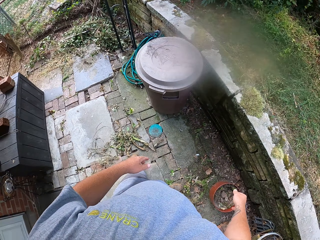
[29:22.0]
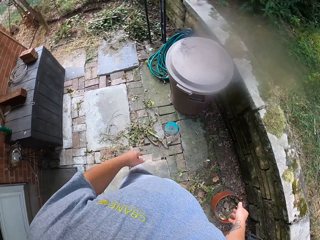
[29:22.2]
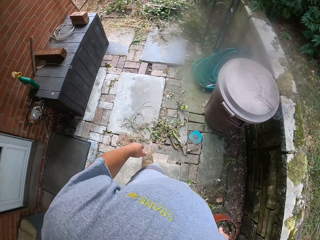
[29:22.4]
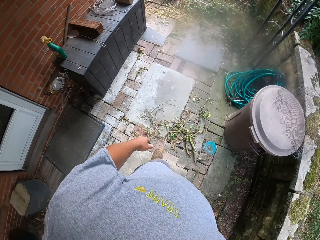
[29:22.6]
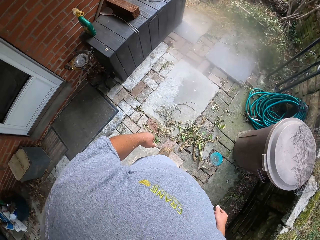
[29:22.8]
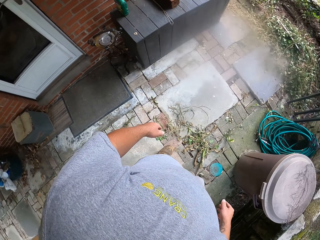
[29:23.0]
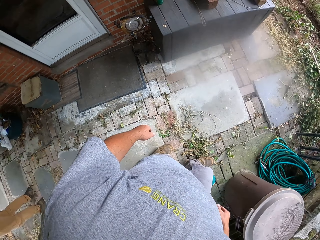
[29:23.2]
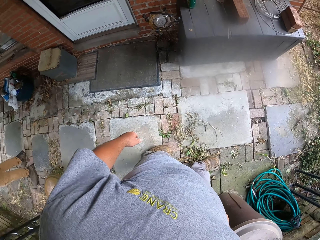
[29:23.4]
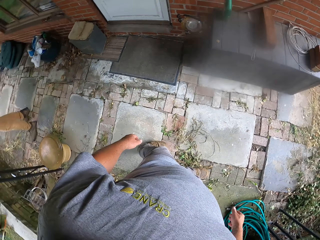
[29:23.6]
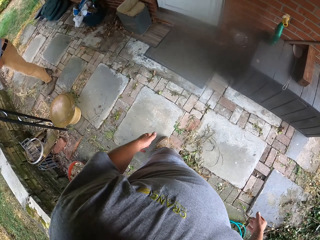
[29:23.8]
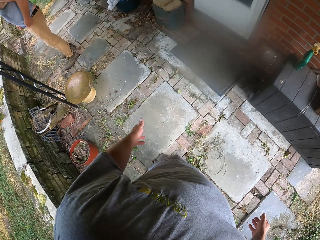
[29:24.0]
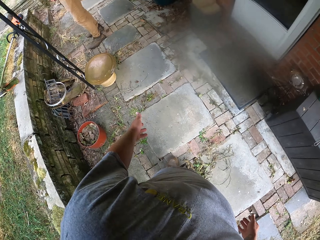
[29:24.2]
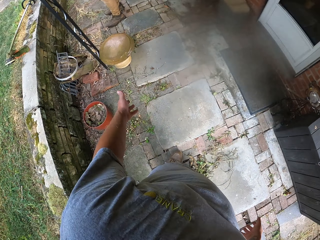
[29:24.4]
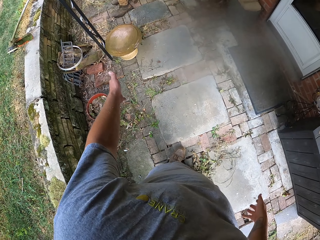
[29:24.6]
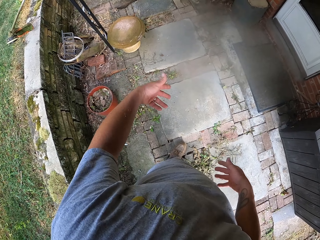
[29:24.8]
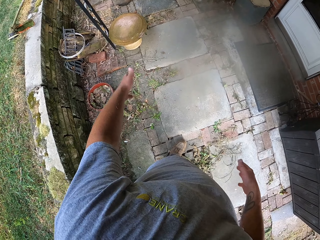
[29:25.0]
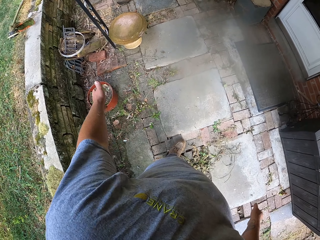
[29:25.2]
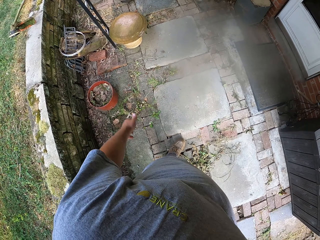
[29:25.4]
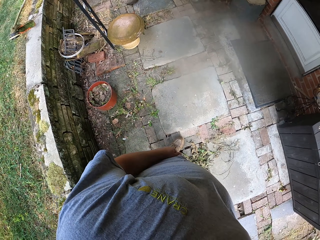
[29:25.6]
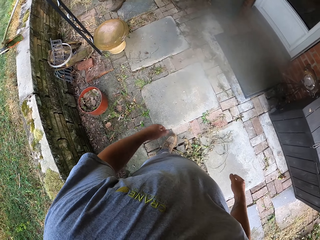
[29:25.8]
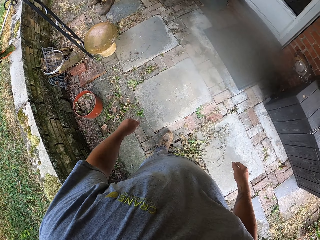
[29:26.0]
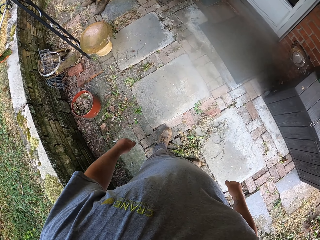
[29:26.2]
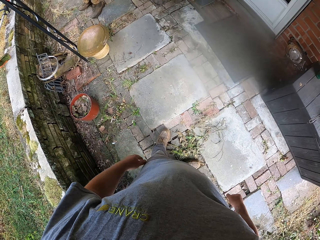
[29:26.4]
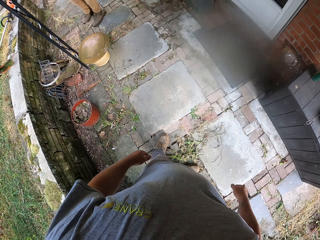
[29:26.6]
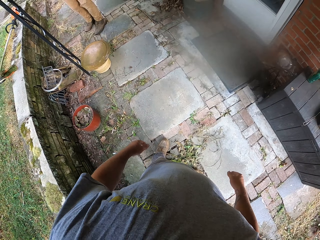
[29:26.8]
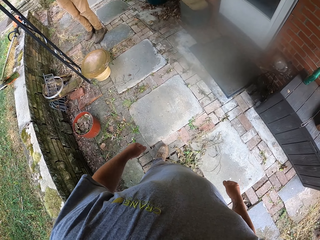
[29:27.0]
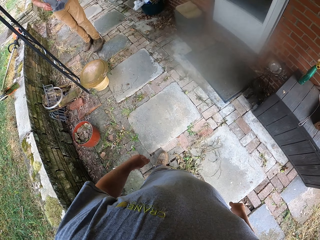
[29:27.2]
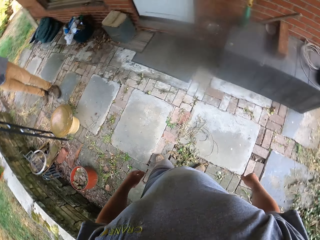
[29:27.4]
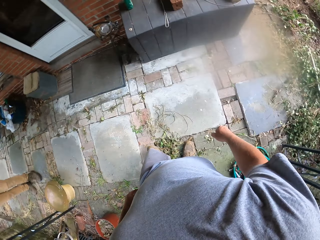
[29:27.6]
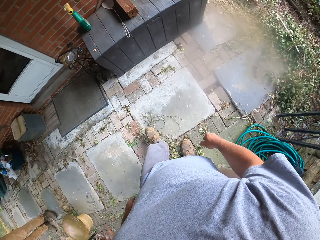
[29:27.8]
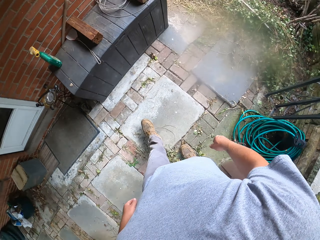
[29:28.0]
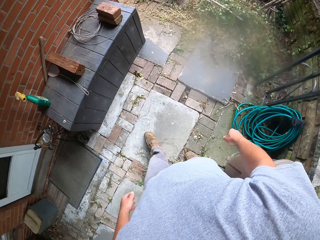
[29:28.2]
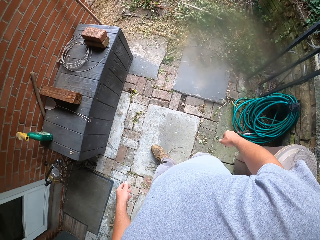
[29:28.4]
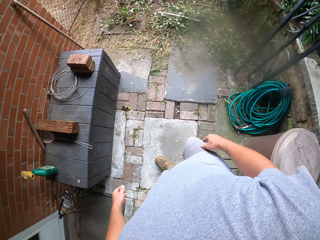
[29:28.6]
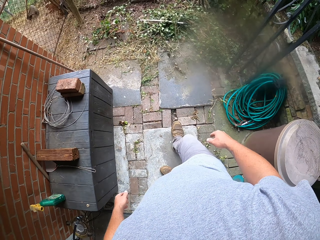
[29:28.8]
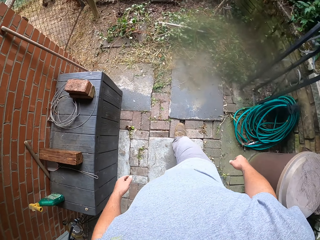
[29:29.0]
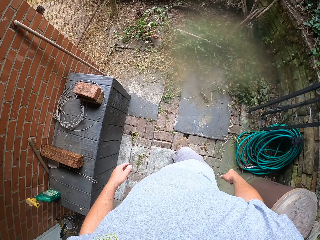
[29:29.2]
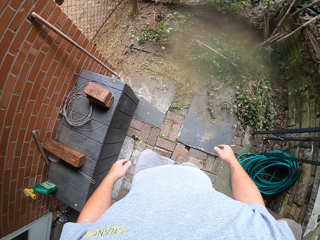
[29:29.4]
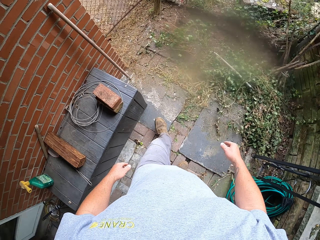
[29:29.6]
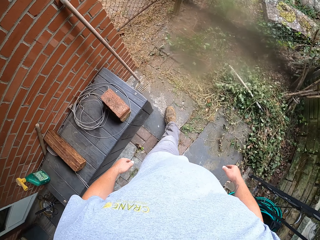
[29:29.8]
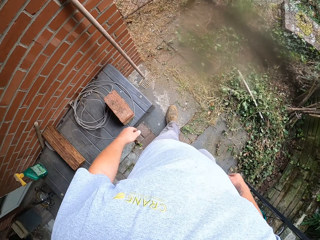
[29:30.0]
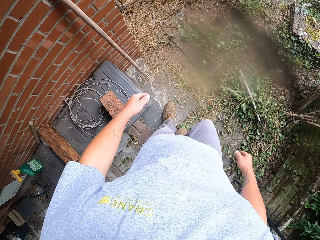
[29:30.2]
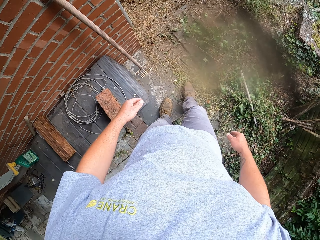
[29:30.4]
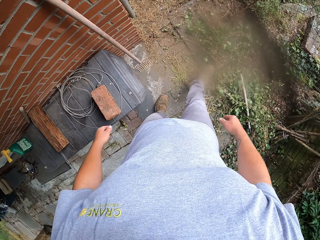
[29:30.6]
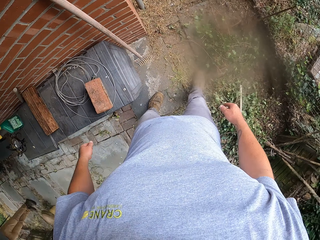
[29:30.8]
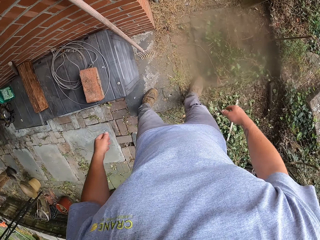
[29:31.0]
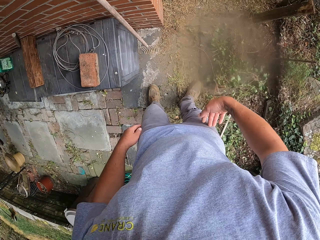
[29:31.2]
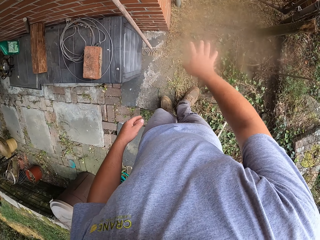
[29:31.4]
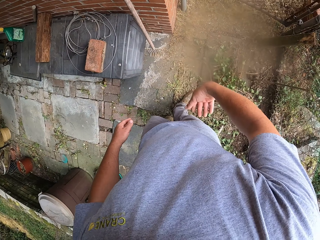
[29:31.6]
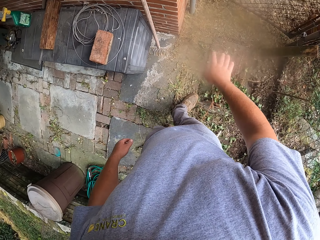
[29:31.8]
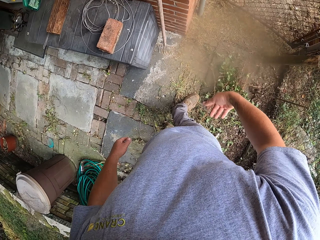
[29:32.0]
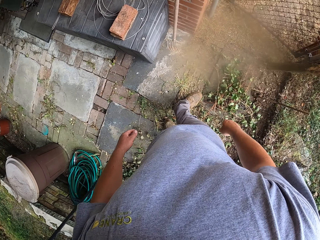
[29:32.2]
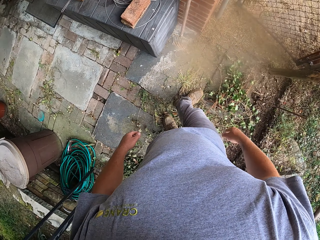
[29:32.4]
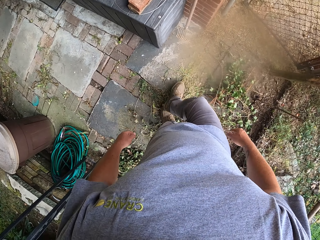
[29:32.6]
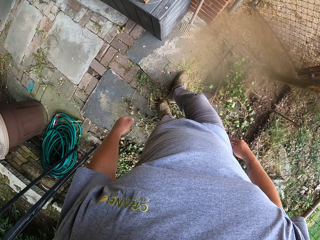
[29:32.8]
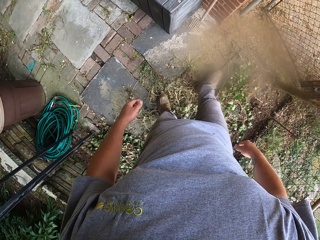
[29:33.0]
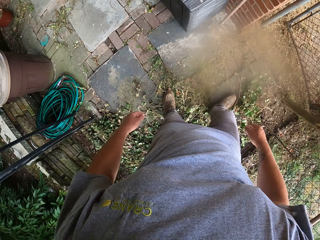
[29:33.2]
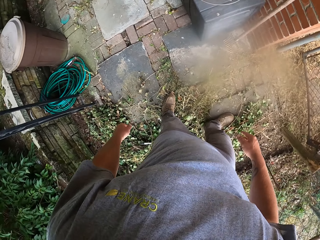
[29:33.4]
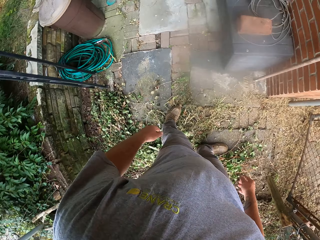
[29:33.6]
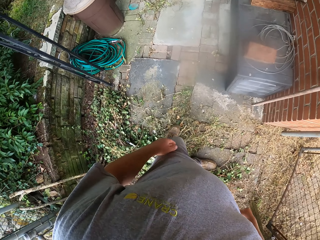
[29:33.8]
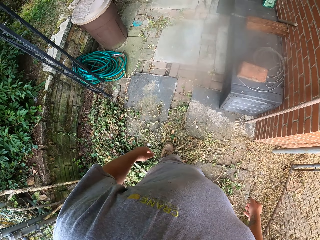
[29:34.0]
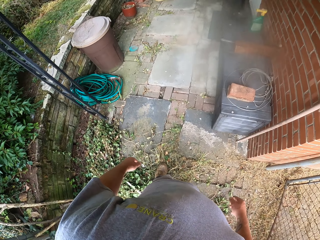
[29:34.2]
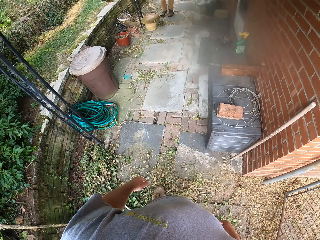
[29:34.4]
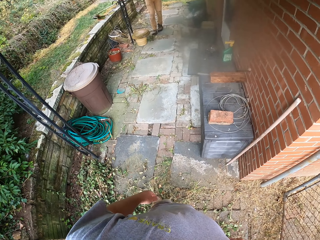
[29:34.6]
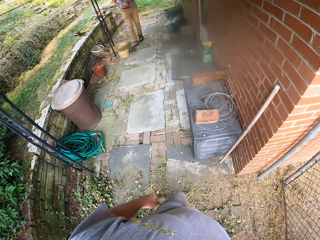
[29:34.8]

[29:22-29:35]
The camera wearer turns around. They walk around the compound. They interact with a man.

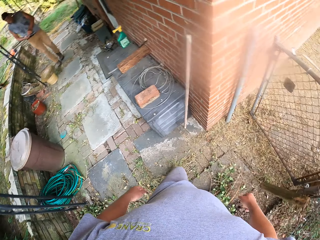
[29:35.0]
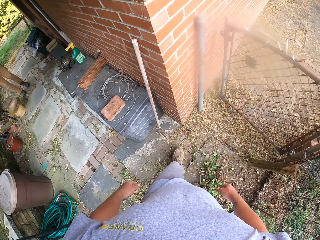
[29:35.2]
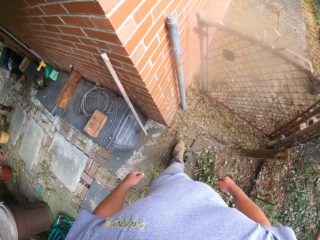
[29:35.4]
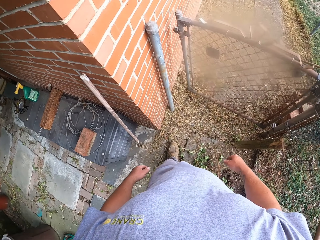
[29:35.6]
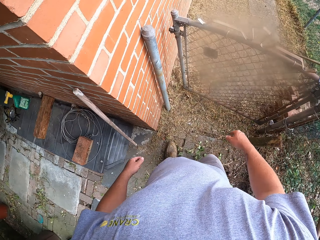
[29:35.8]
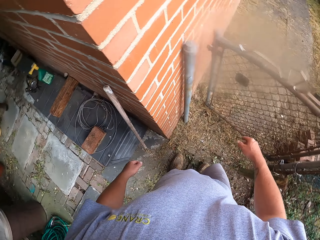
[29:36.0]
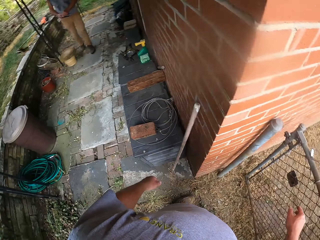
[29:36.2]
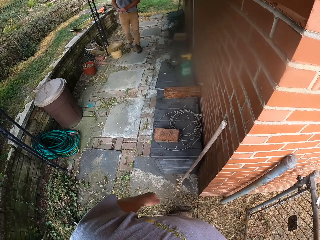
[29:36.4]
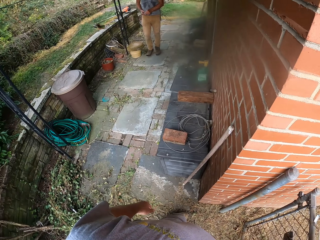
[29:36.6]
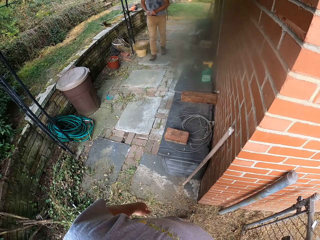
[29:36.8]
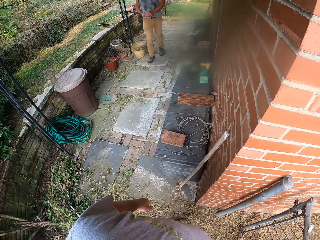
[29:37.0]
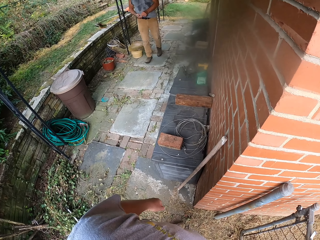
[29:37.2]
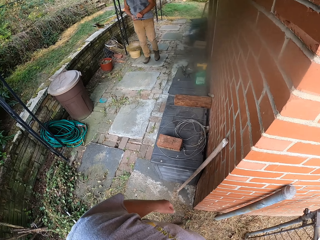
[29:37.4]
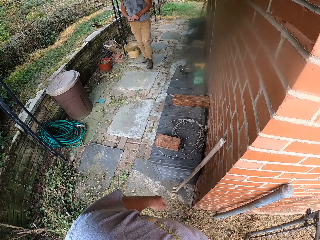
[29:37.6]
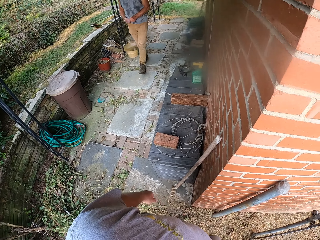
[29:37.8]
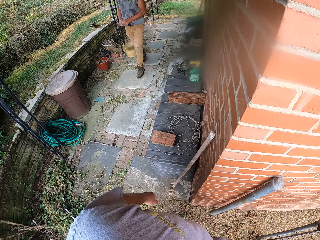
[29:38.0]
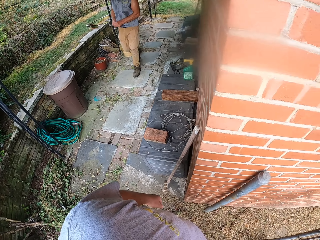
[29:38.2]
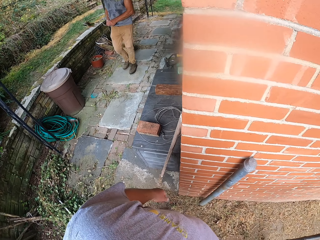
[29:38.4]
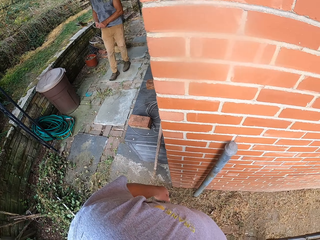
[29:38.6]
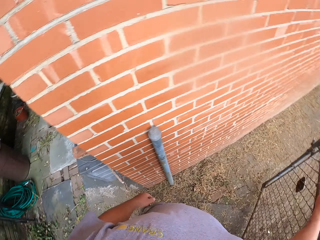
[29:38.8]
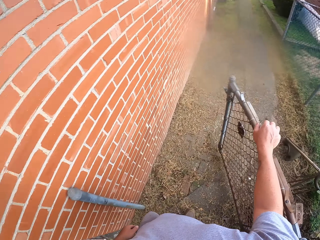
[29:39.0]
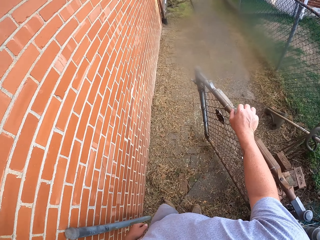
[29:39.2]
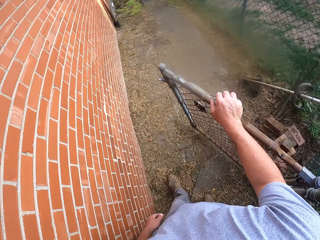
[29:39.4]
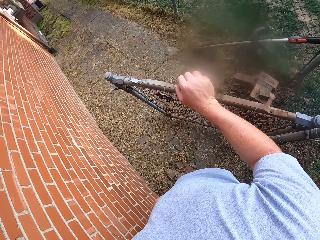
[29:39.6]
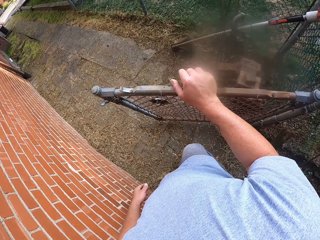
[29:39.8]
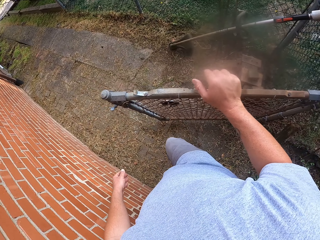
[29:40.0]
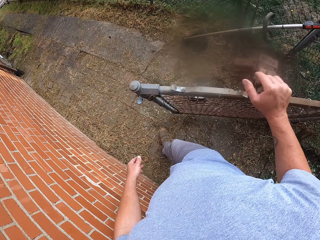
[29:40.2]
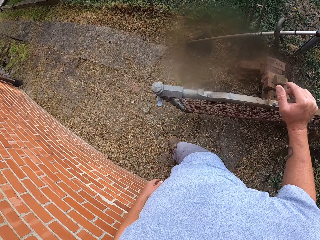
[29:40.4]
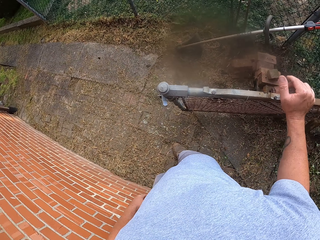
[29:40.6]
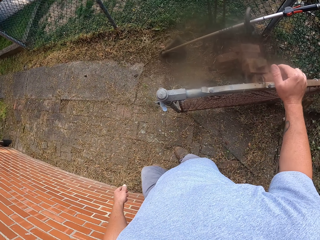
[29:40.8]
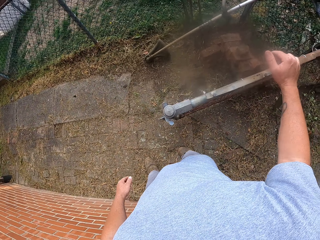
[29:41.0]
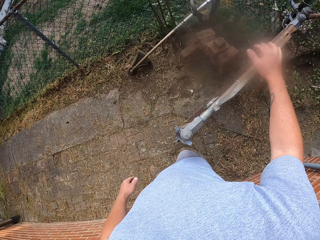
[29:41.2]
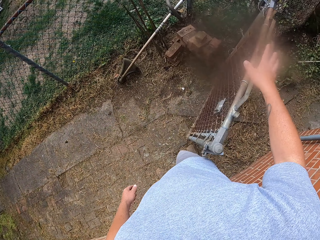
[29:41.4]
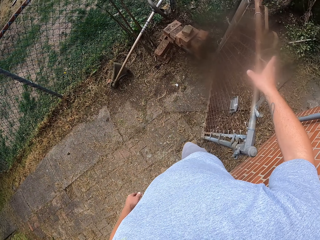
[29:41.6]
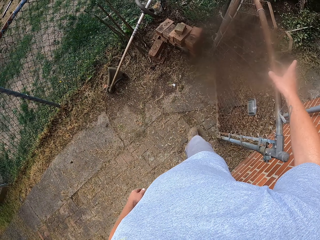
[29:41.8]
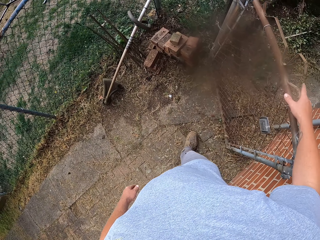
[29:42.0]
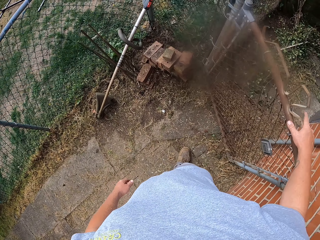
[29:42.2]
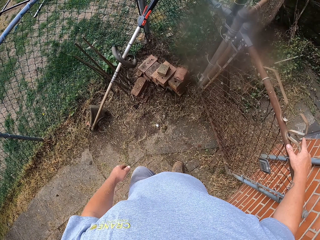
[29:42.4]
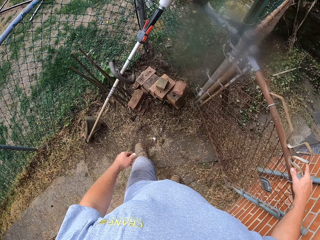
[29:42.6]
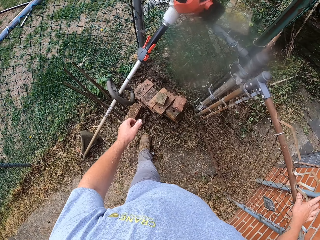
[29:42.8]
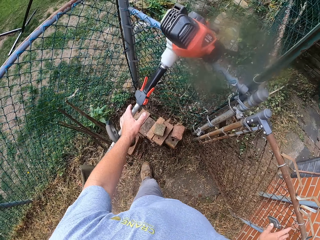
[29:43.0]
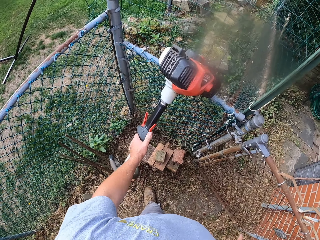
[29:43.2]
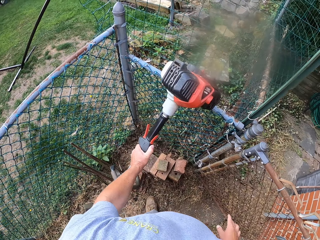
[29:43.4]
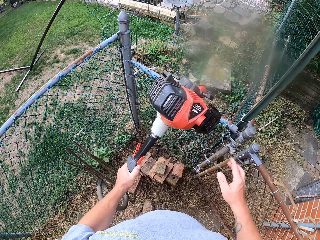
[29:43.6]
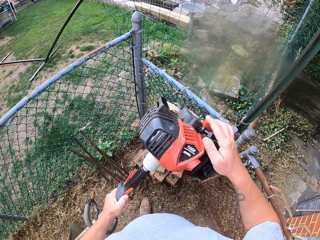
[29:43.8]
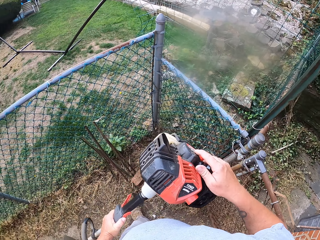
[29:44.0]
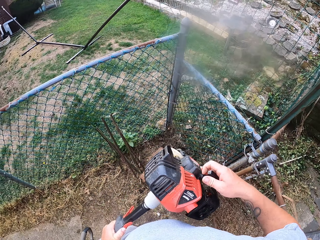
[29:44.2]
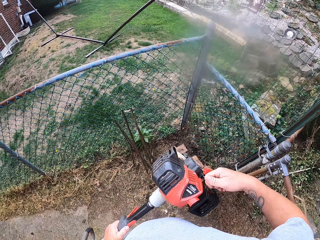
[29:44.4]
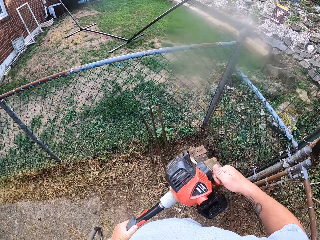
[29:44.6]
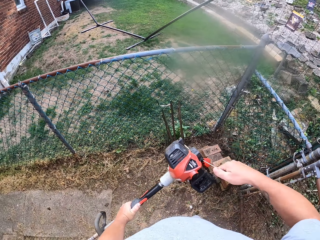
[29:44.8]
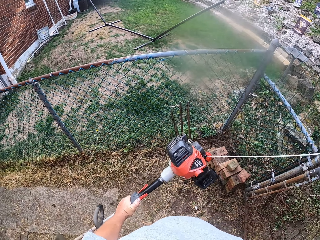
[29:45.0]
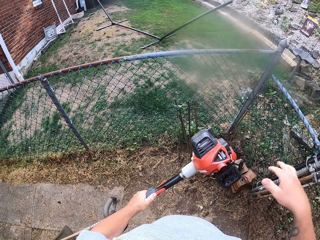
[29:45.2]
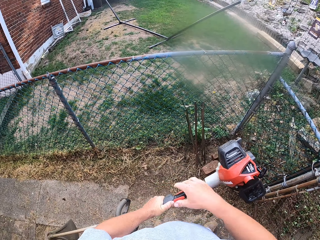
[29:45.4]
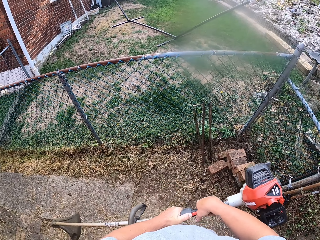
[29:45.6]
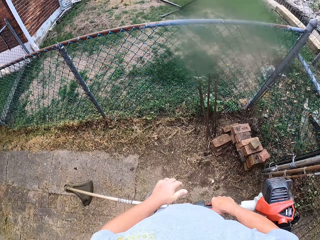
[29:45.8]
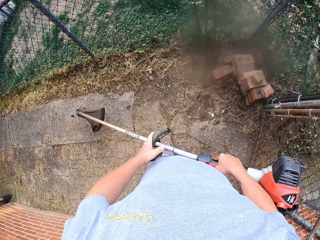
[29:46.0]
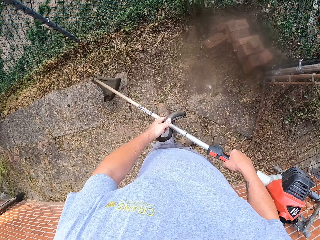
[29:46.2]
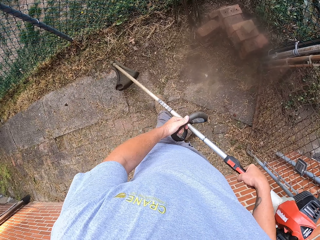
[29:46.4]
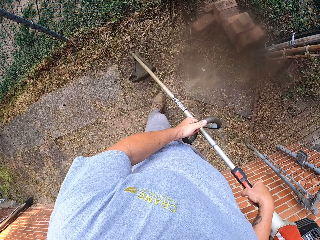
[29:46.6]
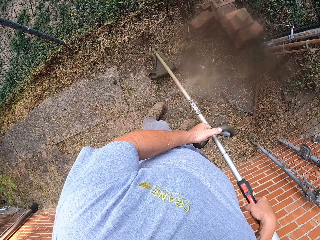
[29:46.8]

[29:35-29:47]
A person walks at the compound and wipes eyeglasses. The camera wearer opens a door. They stare at the person. They close the door. They pick up a brush cutter or hand held mower. They pull the brush cutter starter. They turn on the hand held mower. They hold the brush cutter in place with both hands.
